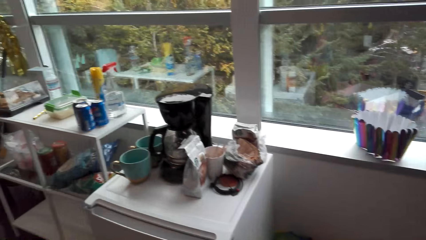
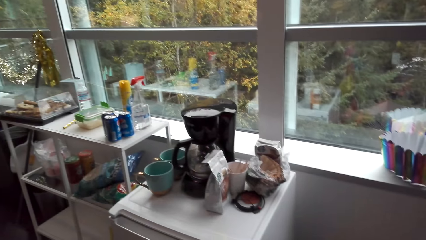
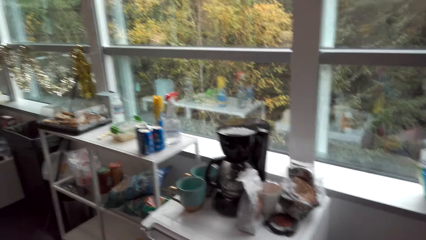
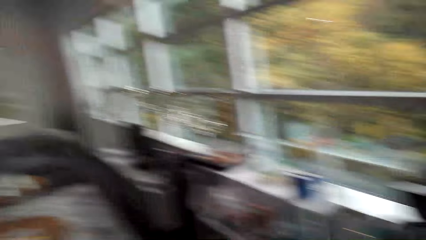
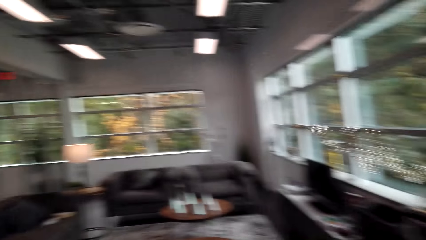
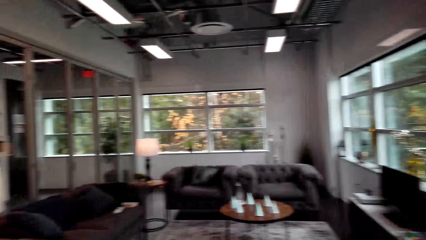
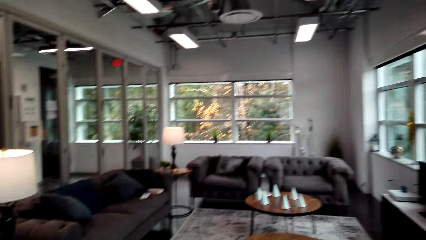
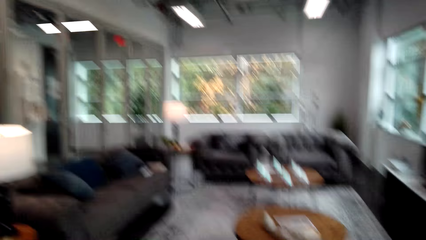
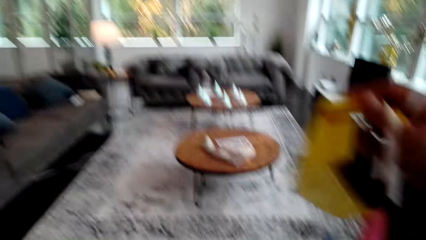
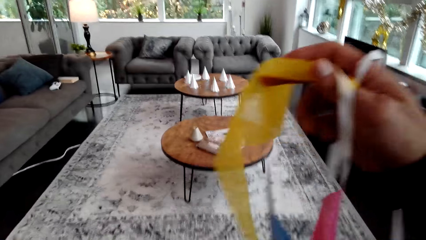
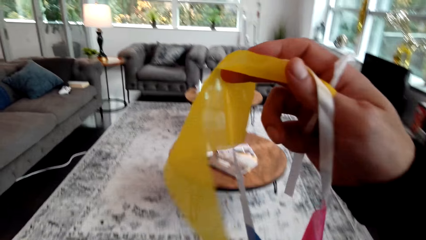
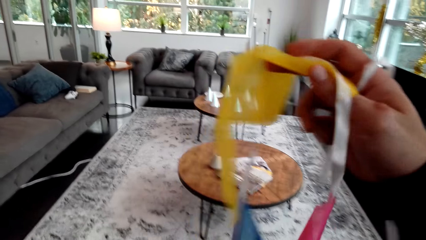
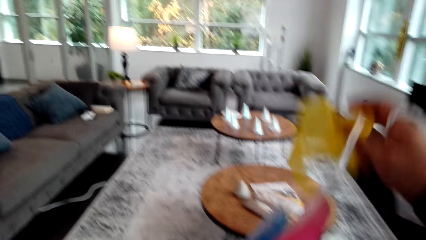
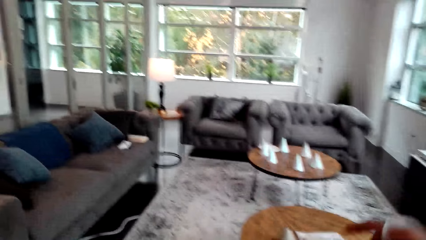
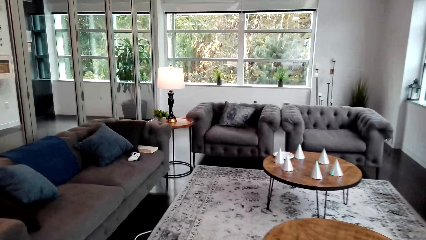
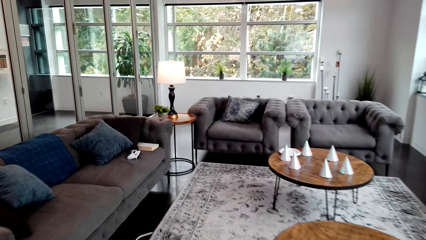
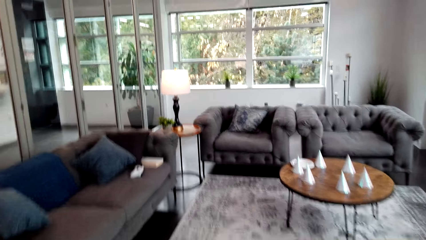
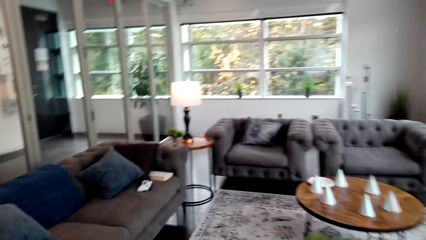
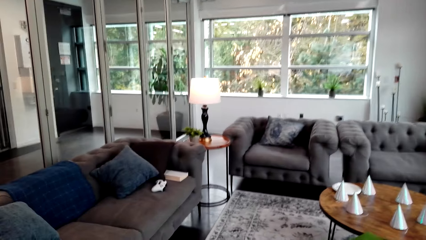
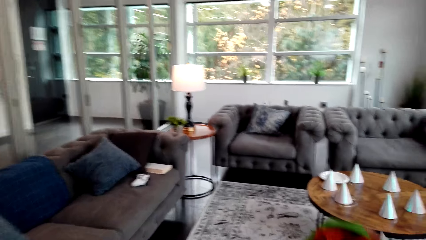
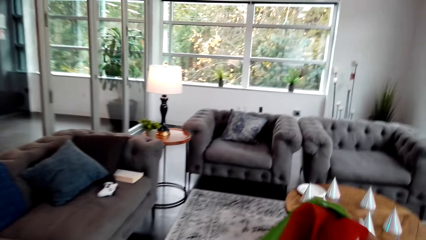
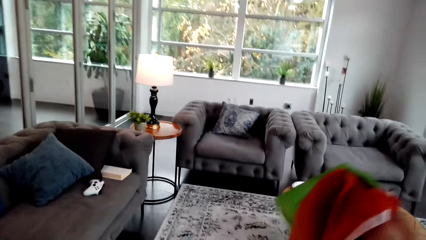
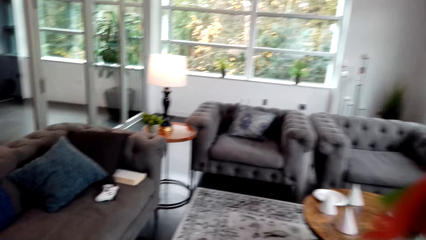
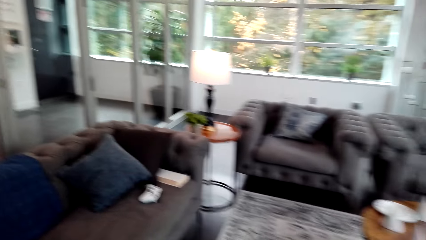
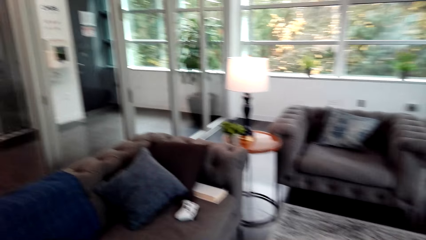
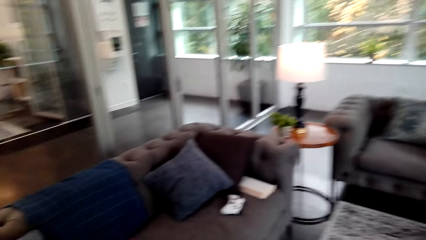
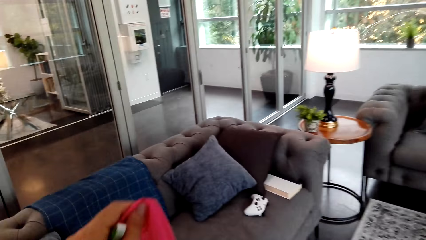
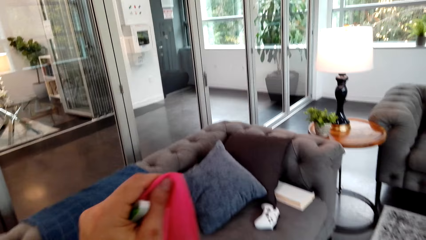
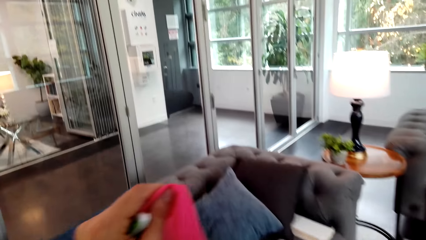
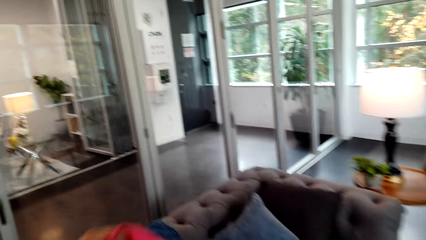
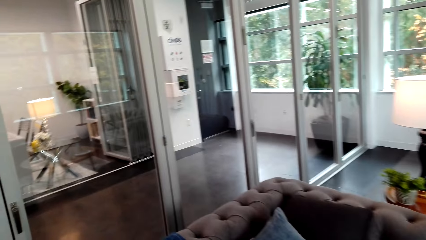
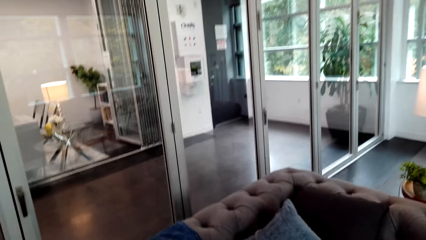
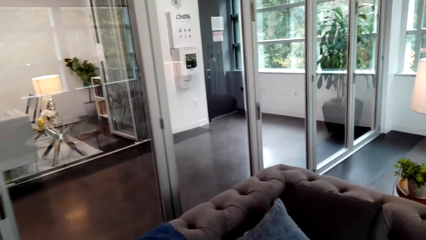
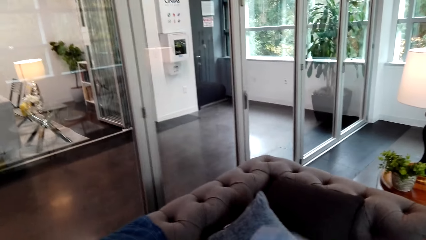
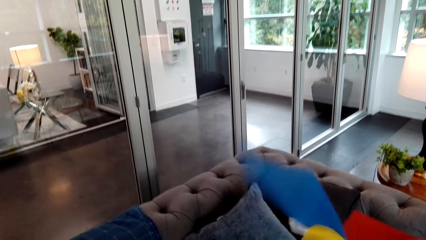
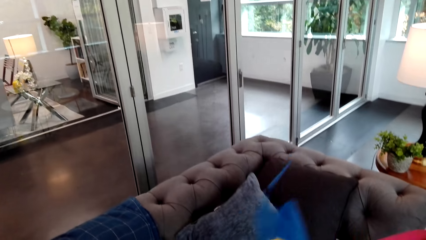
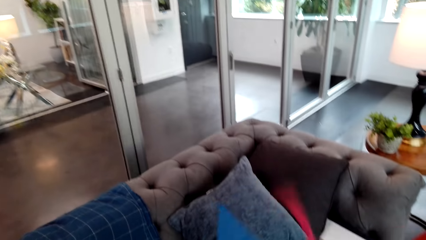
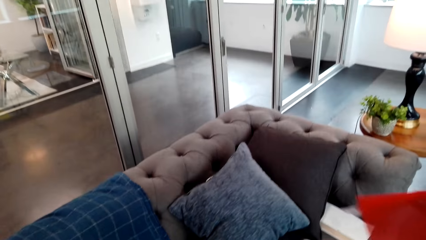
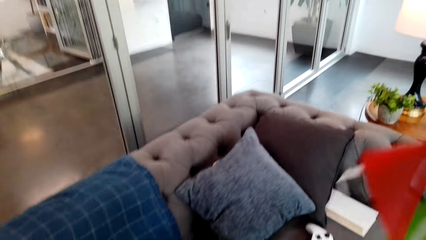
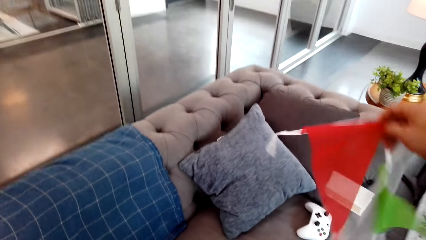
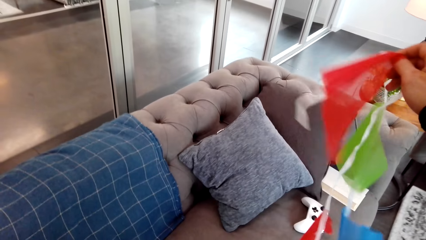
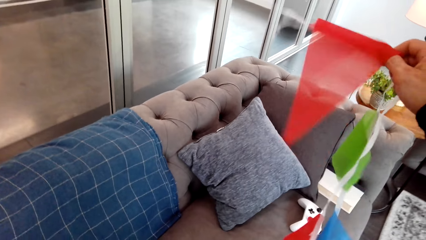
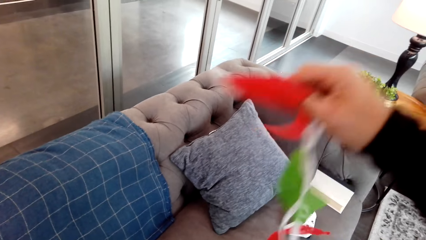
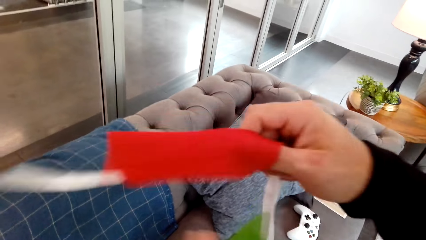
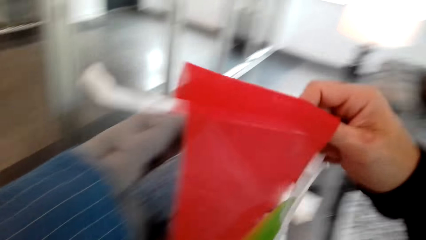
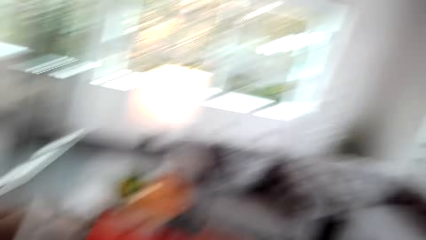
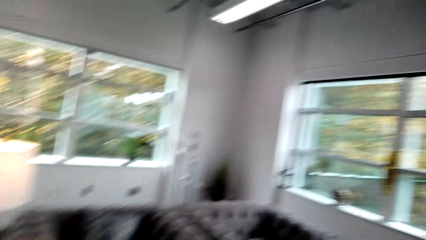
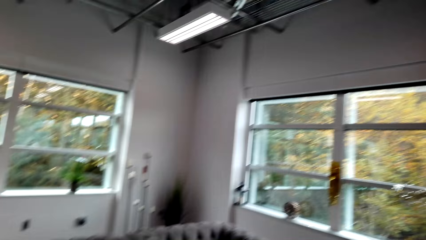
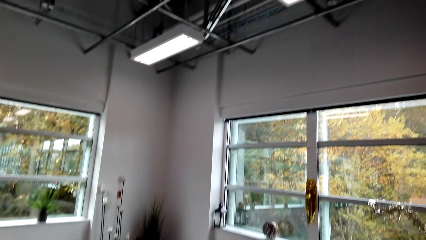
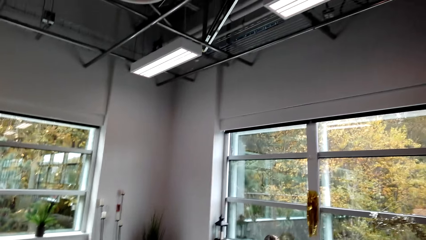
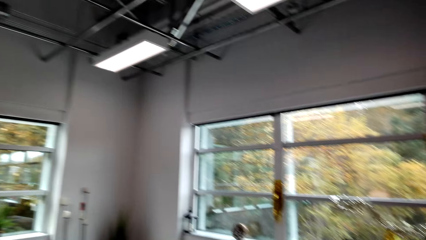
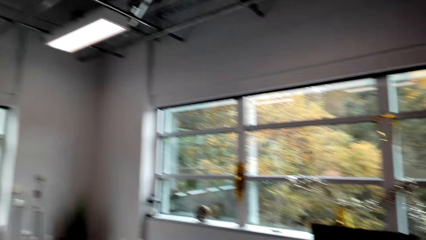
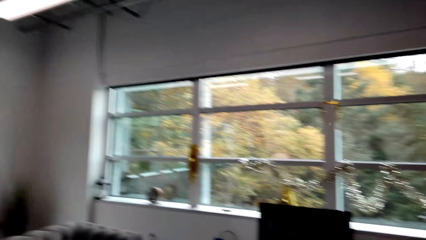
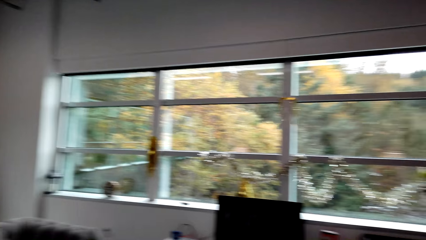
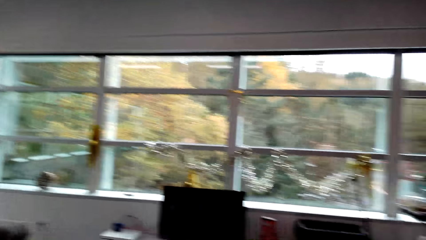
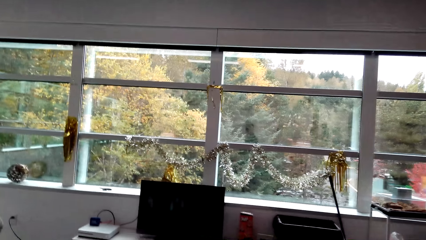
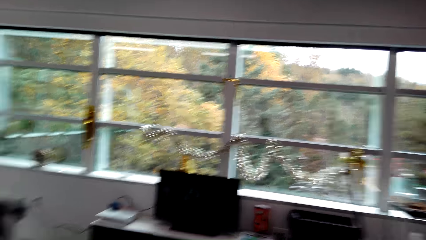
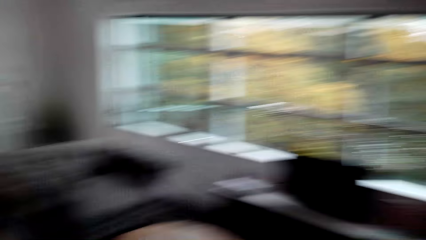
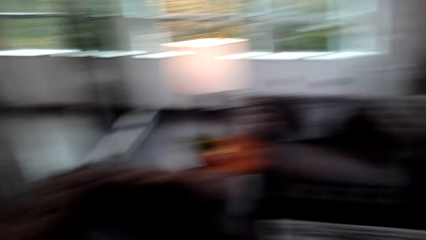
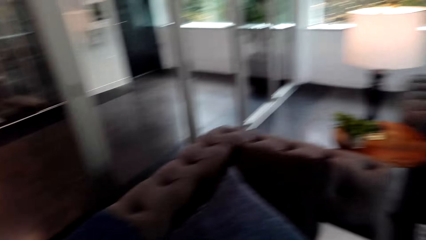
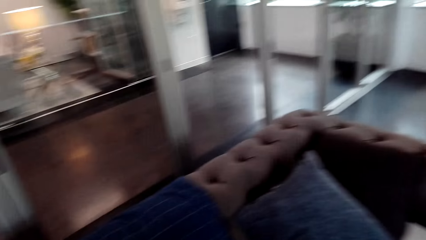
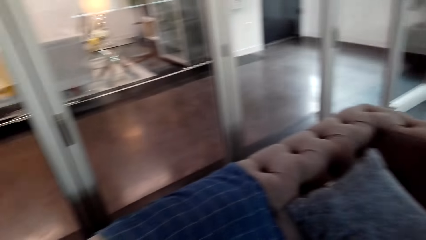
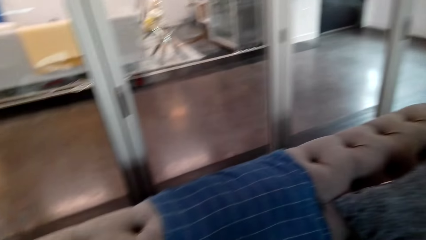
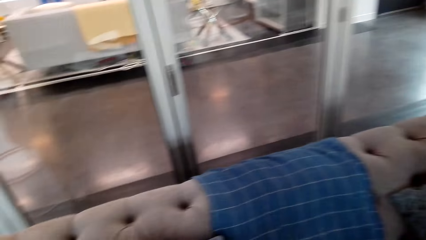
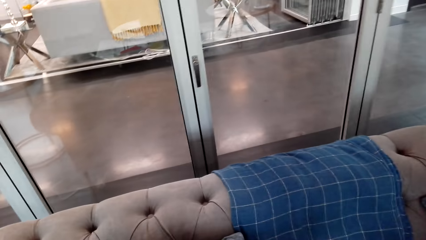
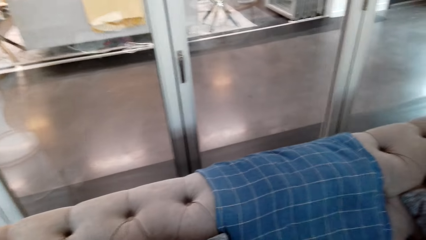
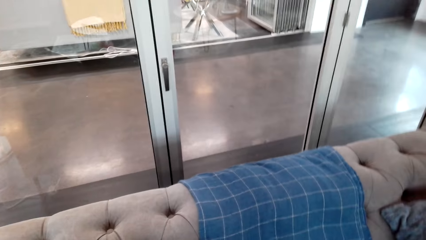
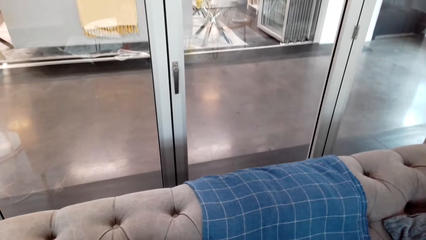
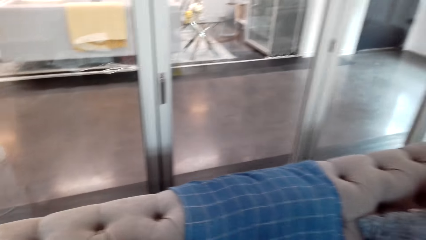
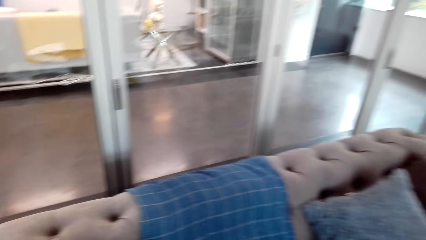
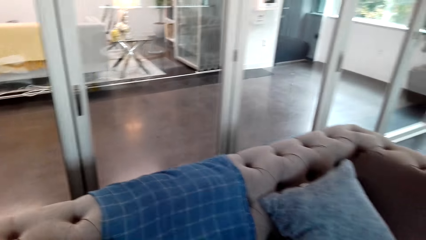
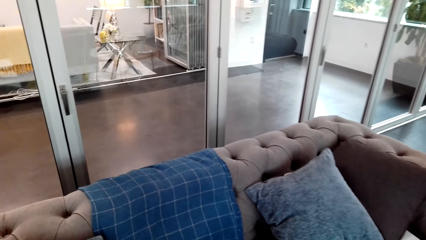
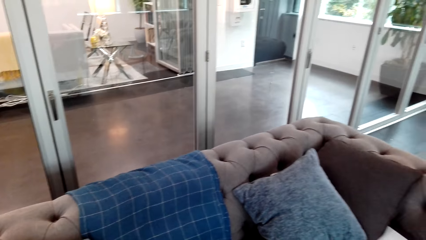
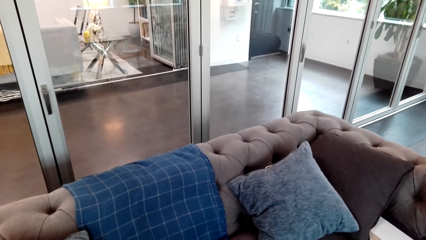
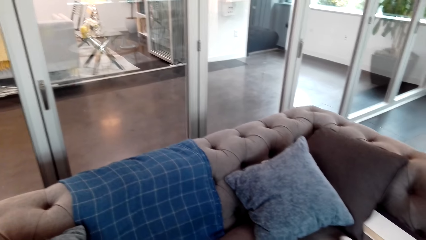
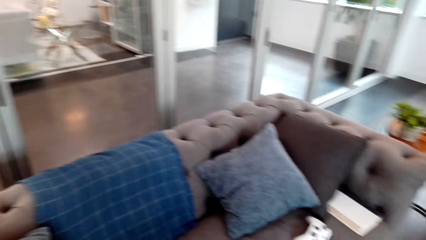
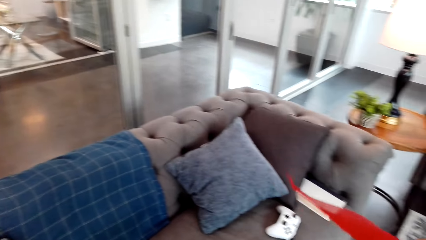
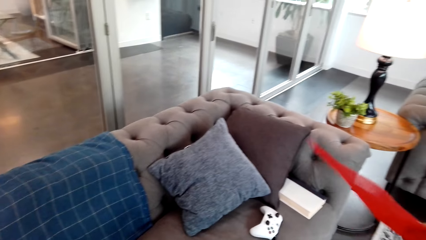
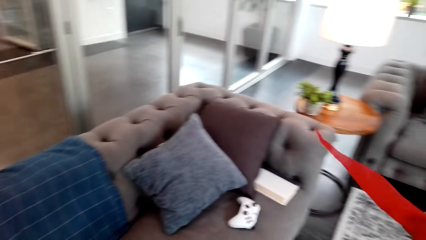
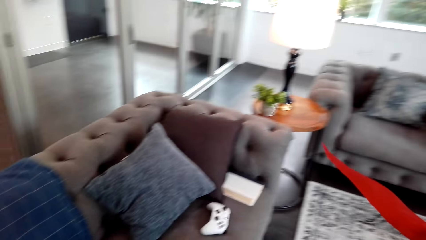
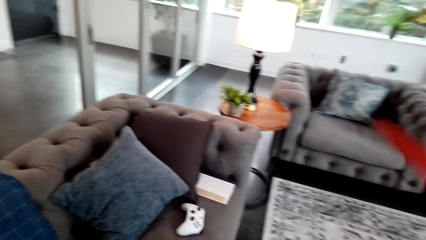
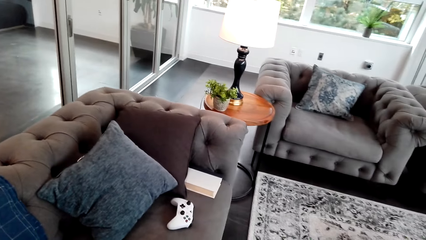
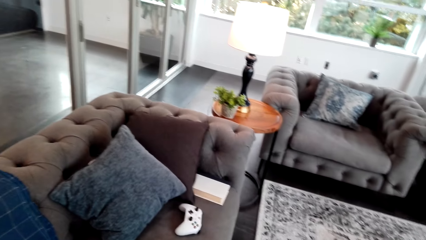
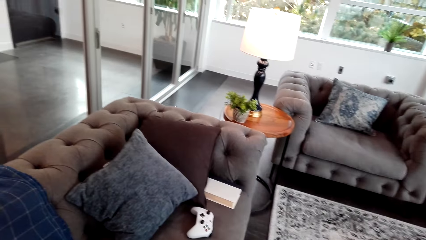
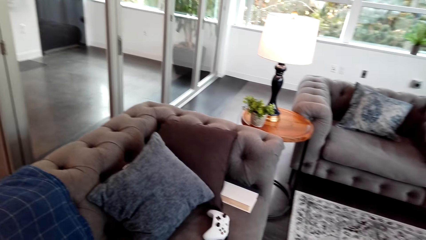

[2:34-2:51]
The camera wearer turns around. They walk in the house.
